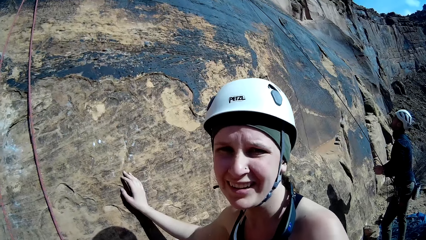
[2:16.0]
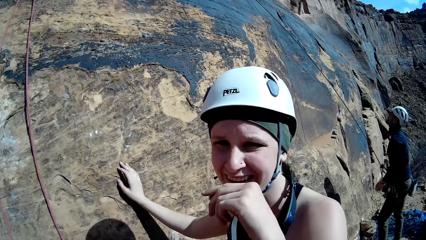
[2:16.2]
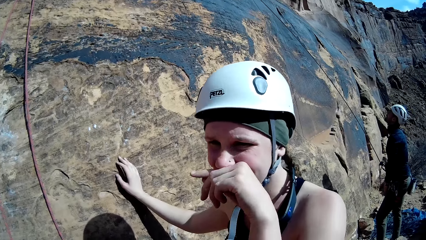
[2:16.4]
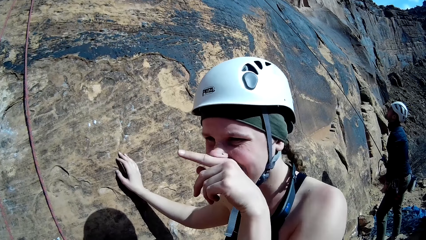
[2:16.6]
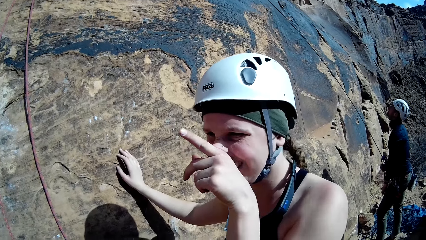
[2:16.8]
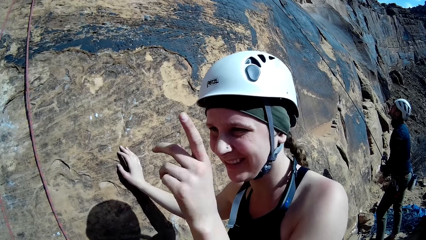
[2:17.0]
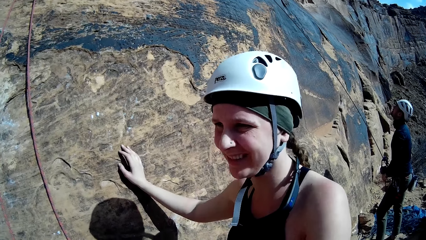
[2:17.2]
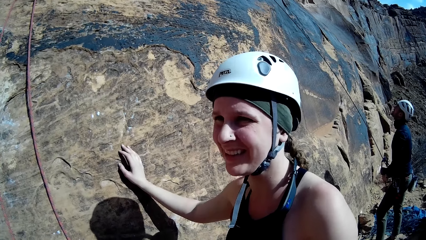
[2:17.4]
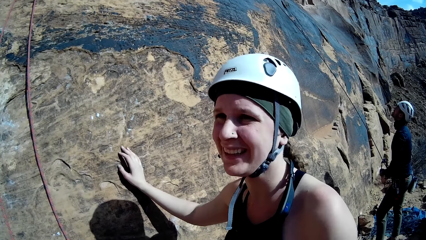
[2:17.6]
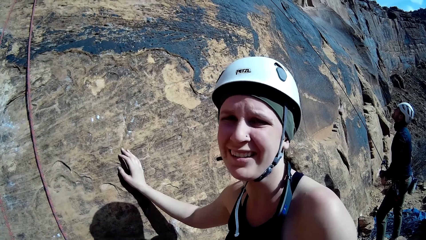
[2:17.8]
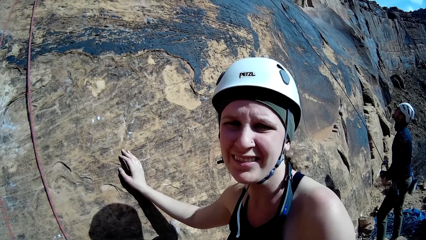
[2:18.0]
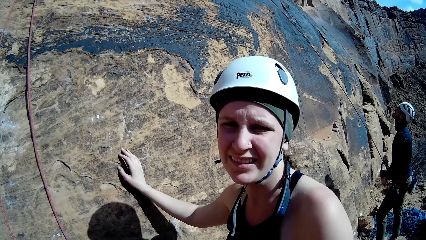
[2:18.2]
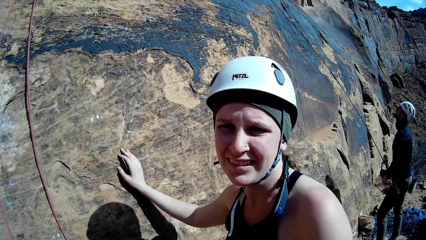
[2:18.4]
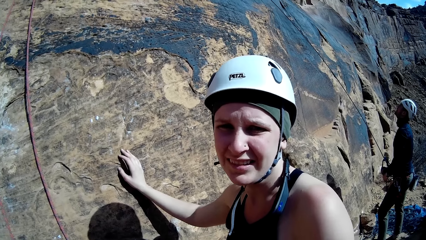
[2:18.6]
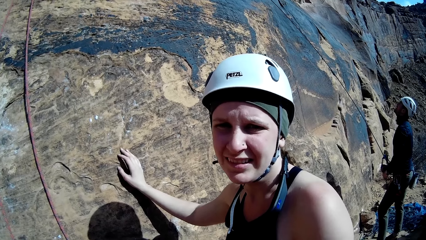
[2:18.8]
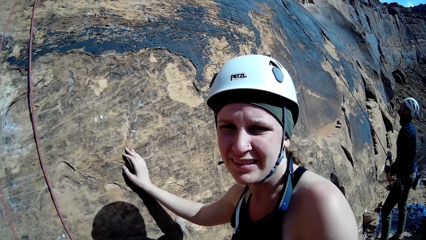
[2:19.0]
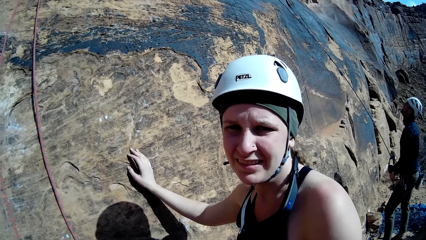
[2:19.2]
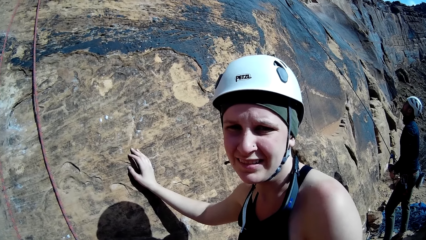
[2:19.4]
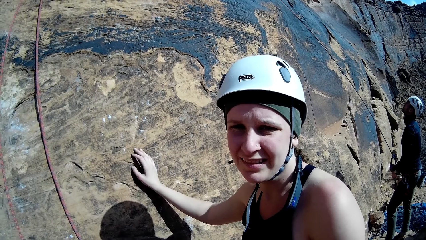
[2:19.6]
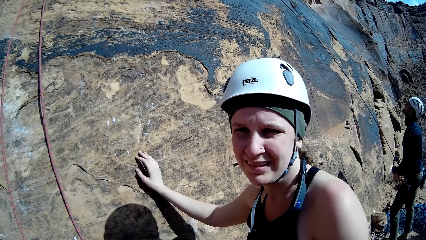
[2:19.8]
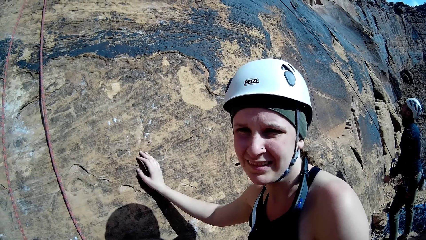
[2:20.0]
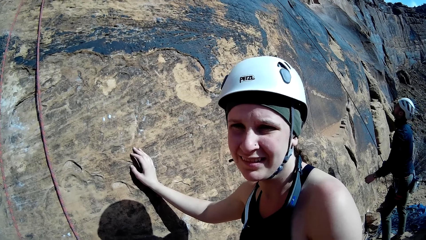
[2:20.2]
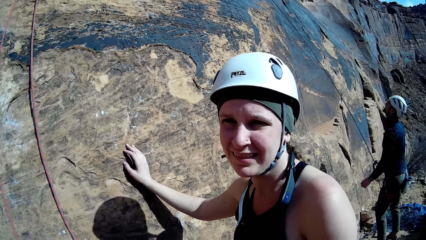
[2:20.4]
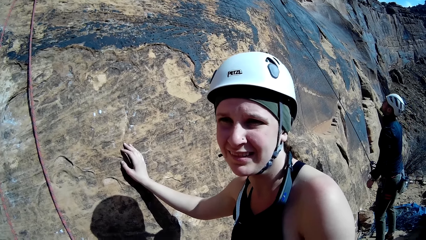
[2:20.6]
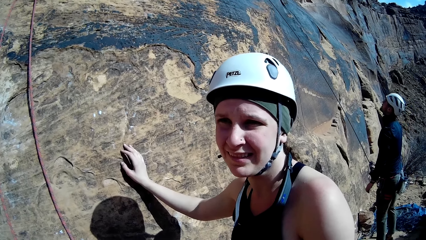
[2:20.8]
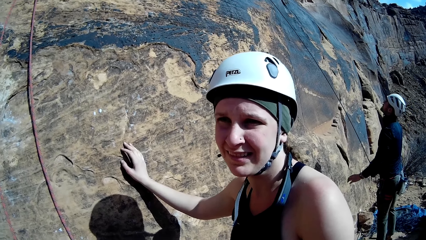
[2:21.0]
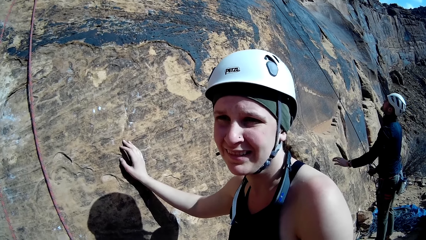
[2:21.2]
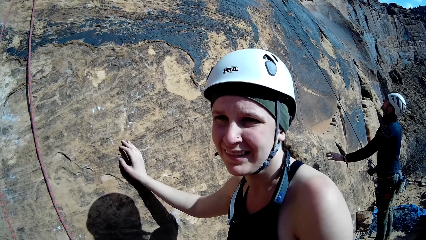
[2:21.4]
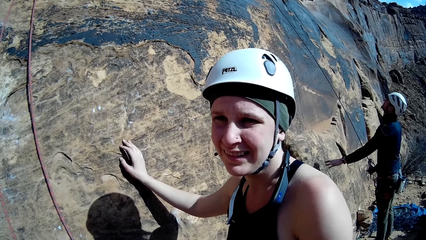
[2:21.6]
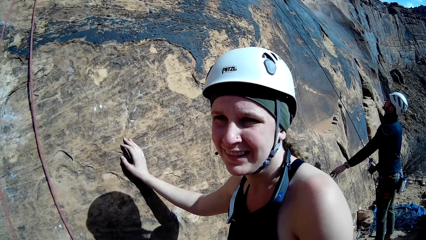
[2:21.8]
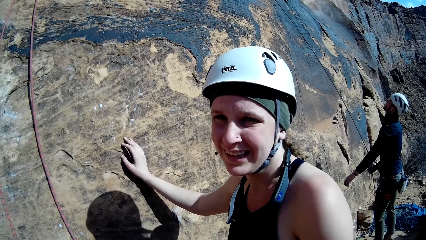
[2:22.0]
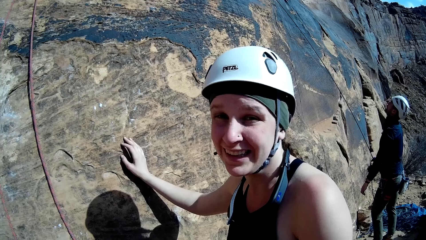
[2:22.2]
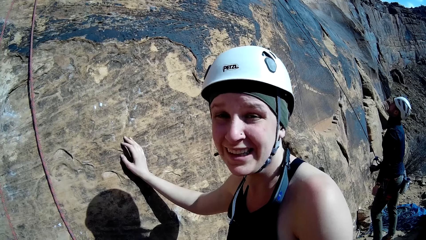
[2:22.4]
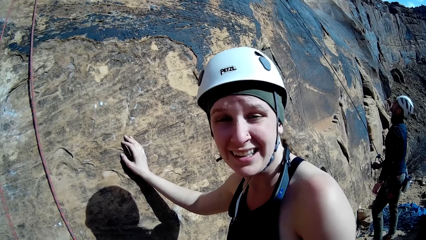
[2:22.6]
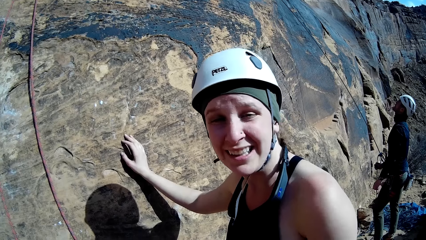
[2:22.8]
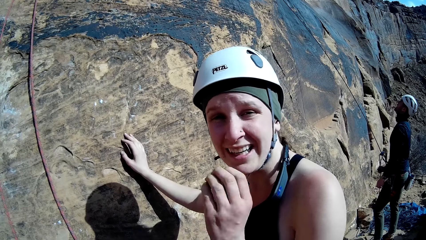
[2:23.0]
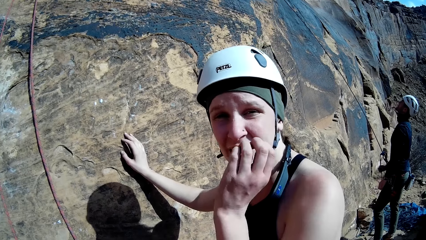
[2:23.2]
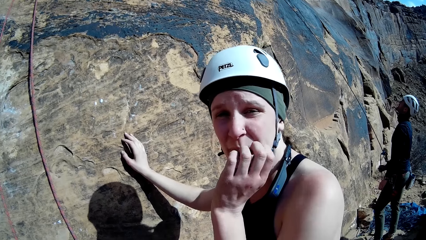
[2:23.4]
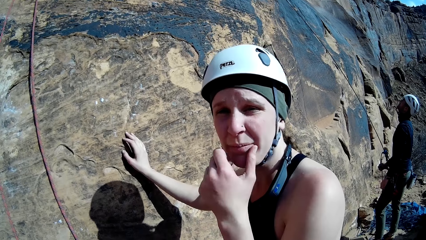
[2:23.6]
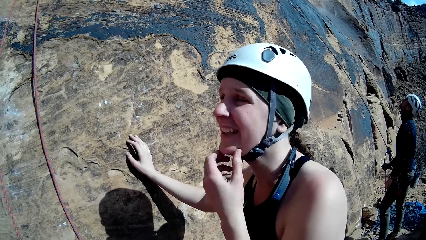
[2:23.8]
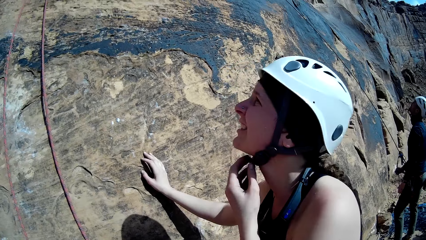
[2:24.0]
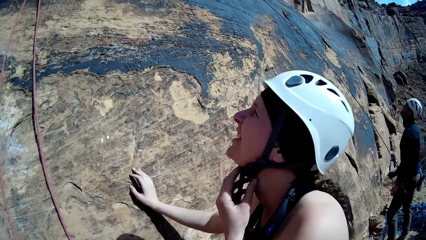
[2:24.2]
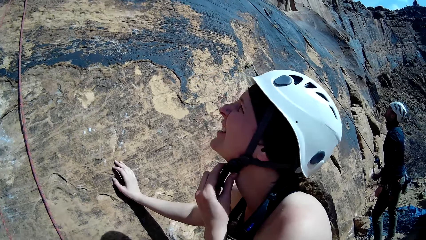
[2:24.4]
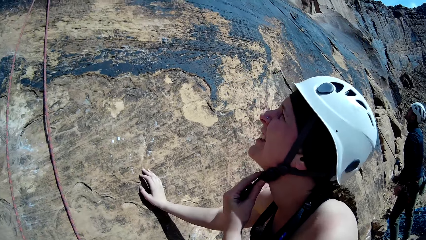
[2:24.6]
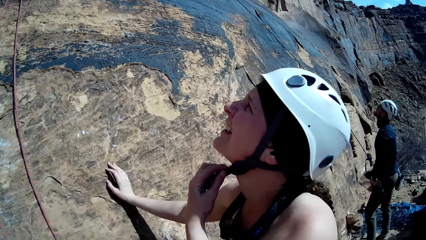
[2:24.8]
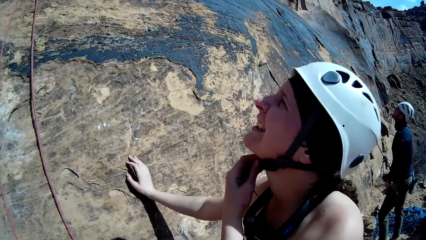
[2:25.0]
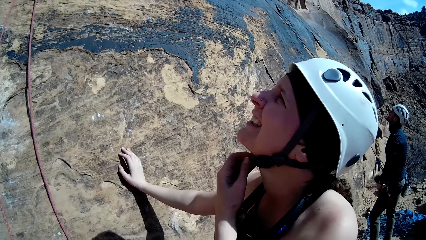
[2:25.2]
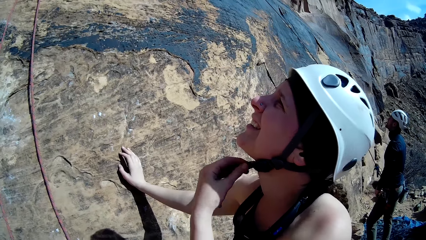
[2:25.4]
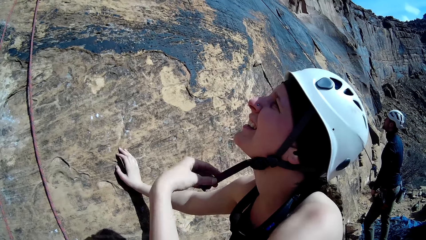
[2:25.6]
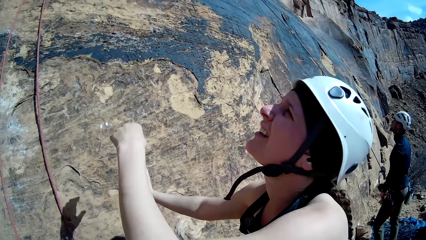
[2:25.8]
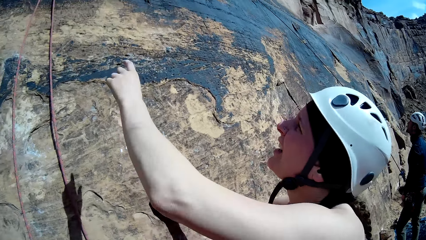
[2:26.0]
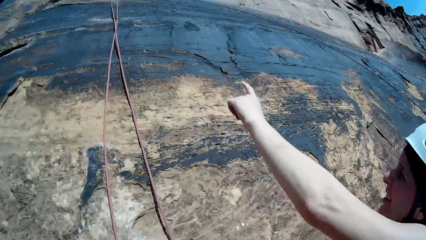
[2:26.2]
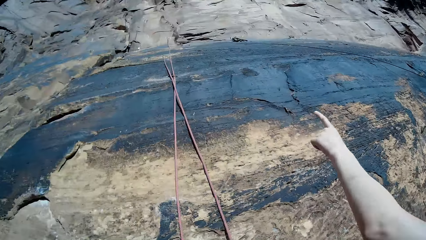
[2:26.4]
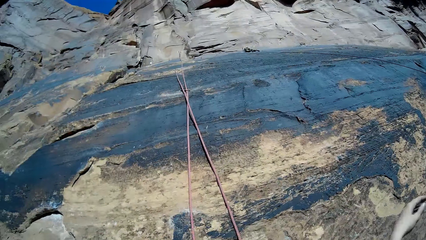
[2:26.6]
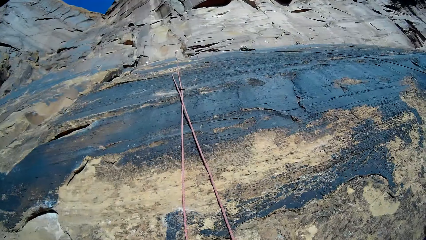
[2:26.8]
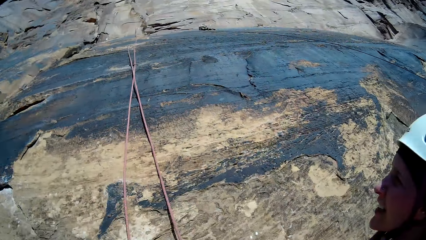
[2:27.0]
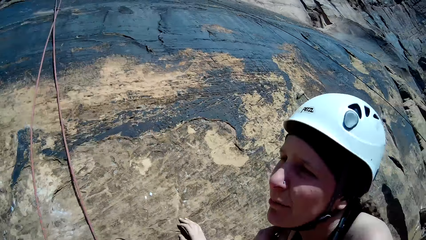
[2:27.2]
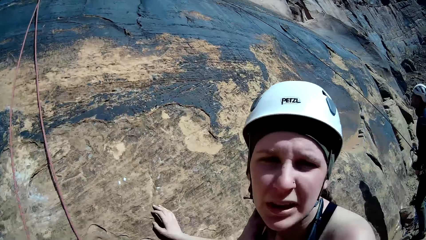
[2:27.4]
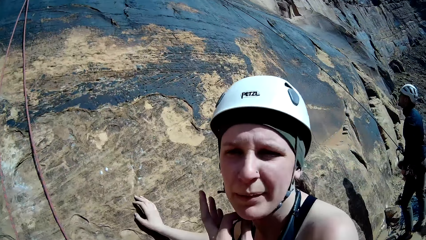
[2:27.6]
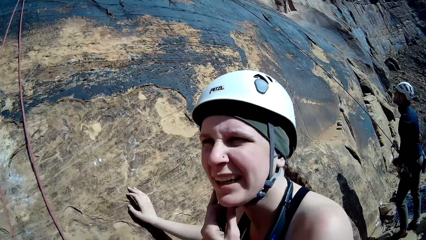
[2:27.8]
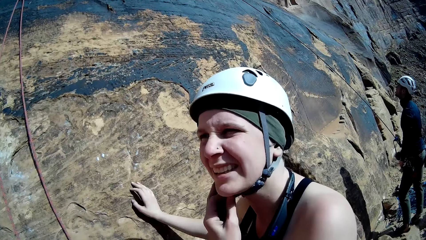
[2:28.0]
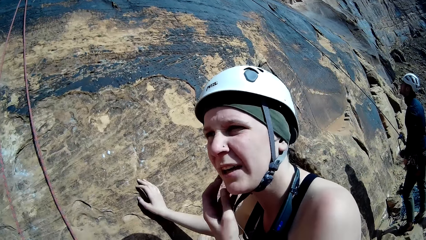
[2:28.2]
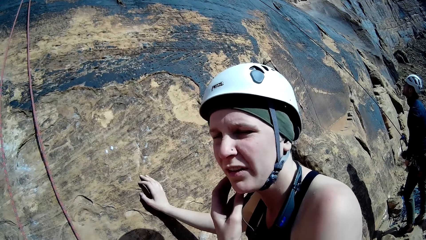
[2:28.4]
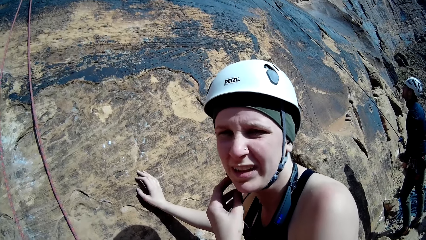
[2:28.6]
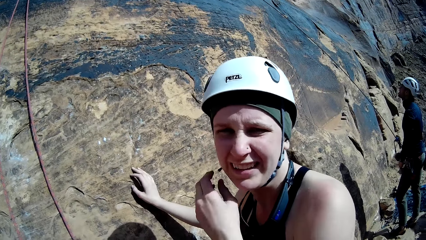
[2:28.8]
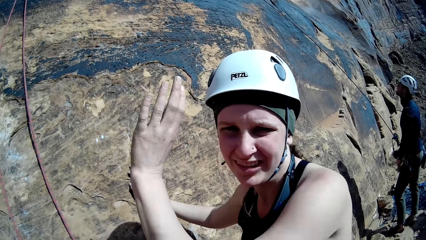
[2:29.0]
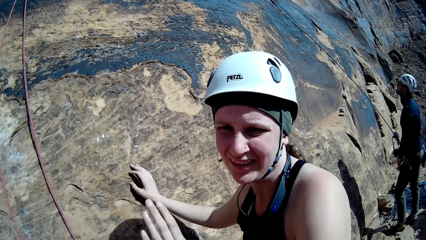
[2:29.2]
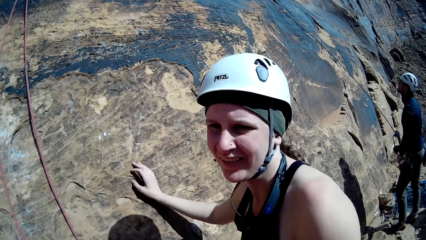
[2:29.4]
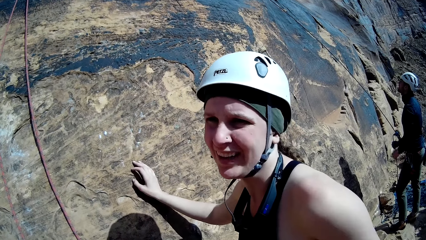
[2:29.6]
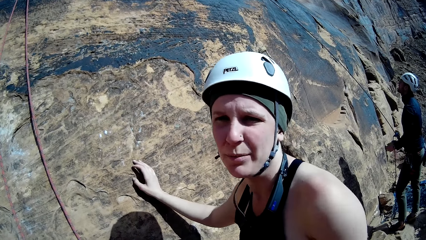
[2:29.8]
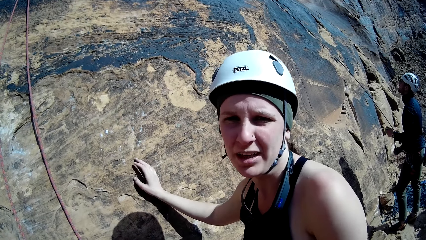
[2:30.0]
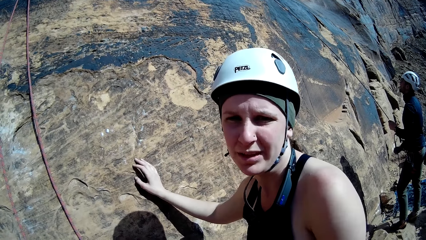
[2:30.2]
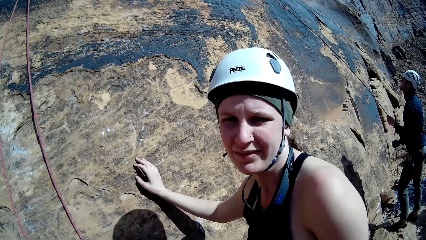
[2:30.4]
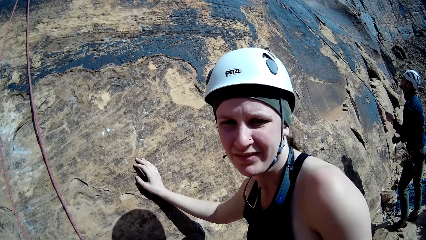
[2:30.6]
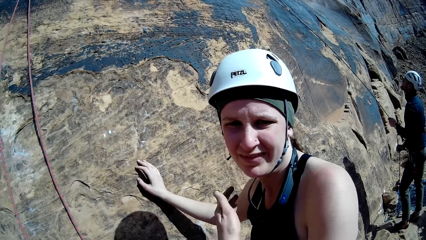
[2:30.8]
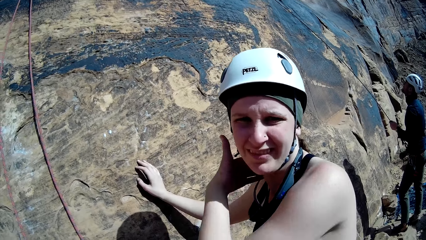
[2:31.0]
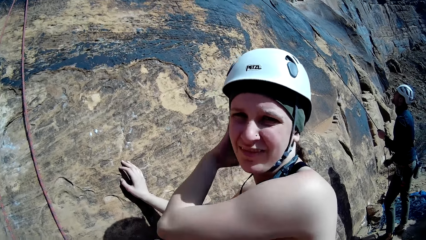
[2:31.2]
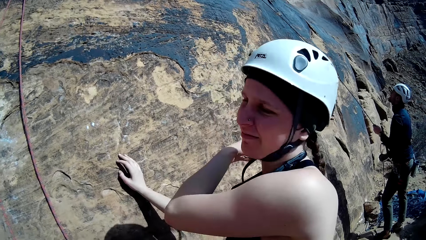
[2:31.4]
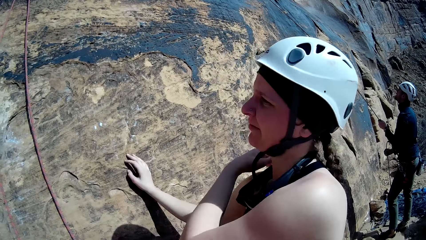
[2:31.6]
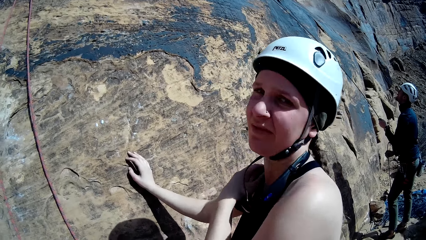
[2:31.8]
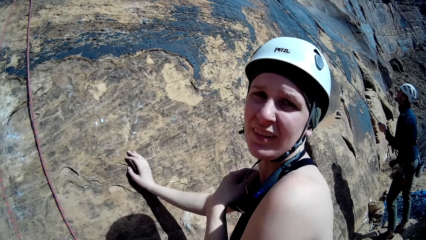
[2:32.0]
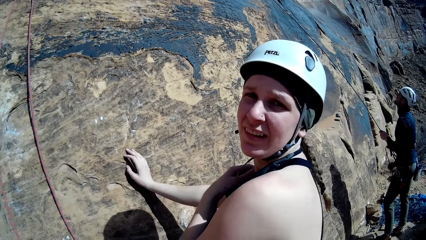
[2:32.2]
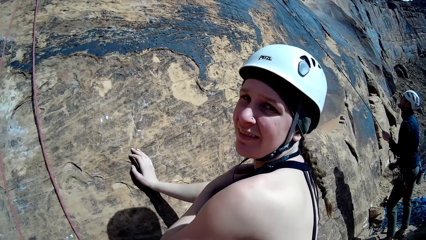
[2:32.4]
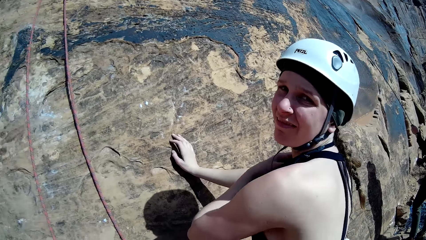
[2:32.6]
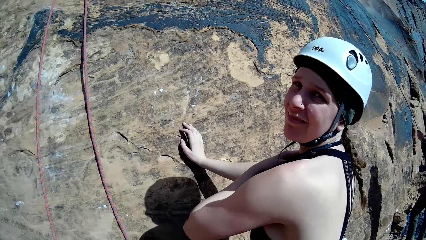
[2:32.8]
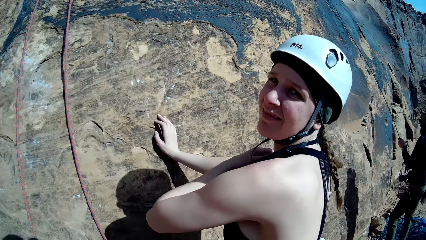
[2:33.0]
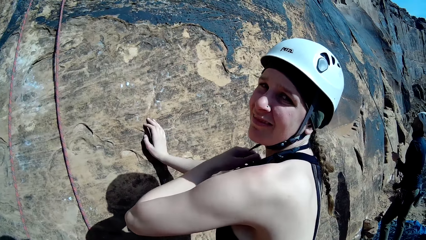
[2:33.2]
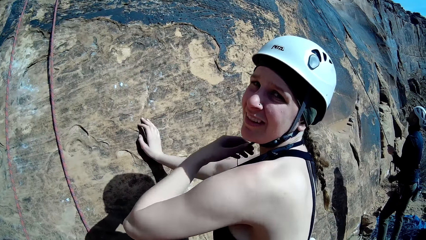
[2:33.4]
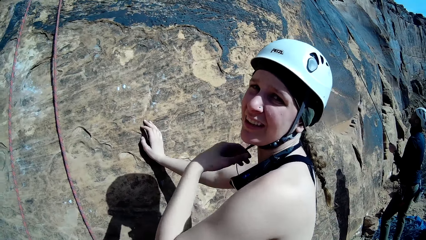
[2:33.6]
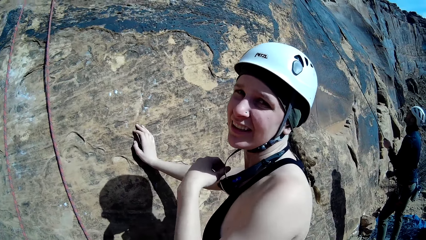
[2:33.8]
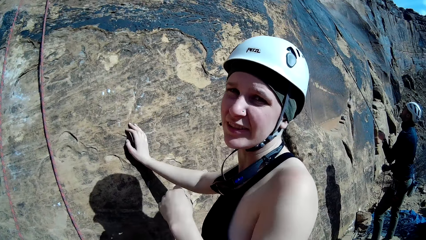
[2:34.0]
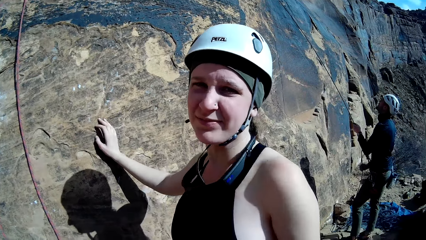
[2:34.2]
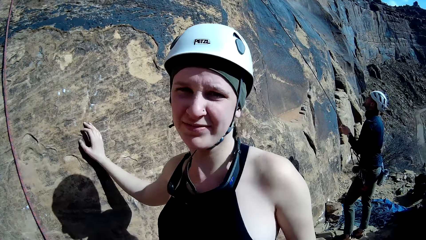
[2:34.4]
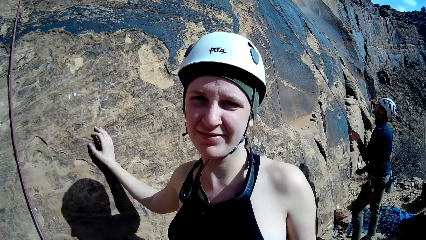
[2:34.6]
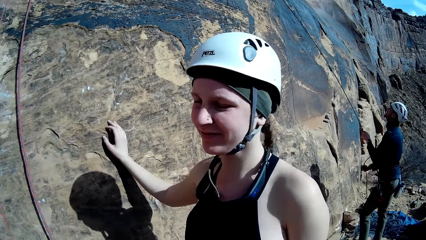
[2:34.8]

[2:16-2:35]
A woman raises her left hand, touches her nose with her left hand, and drops her left hand. The woman touches her face with her left hand. The woman looks up the mountain and touches a strip on her hat. The woman raises her hand. The woman touches the strip on her hat, moves her left hand, and touches her hair.
